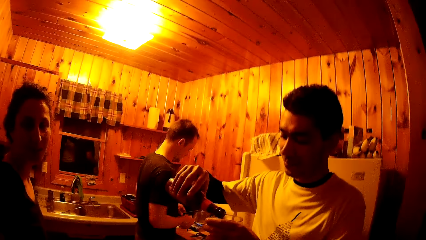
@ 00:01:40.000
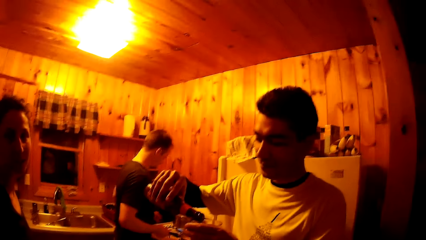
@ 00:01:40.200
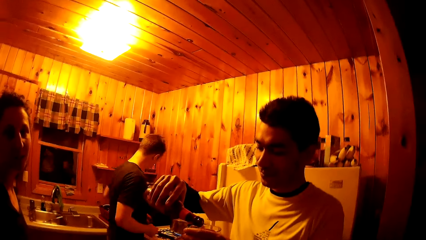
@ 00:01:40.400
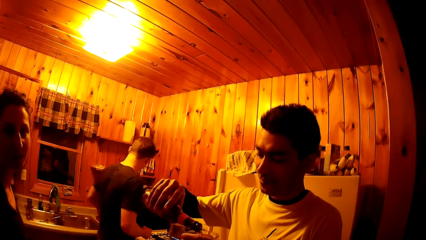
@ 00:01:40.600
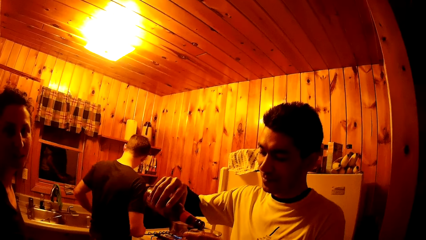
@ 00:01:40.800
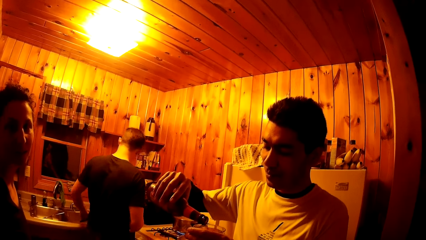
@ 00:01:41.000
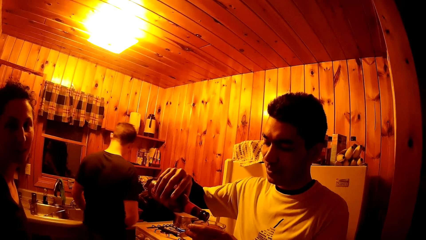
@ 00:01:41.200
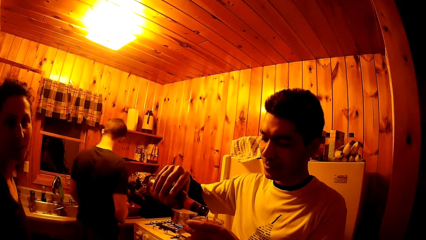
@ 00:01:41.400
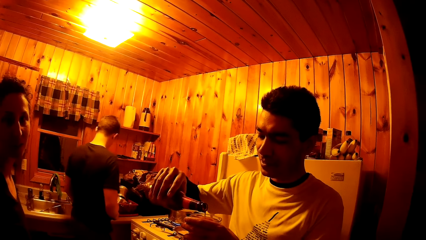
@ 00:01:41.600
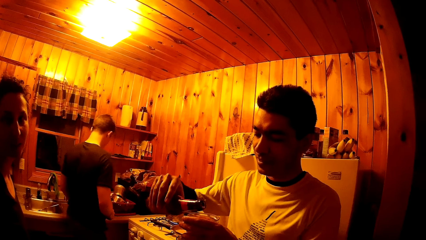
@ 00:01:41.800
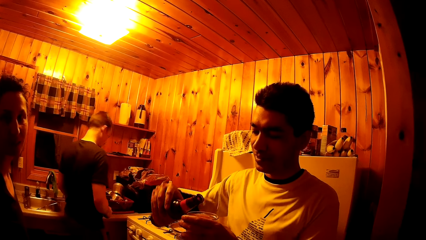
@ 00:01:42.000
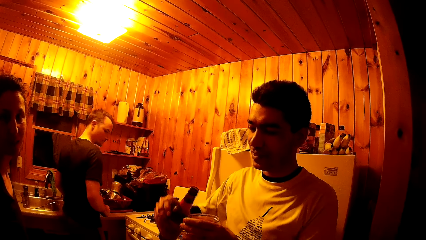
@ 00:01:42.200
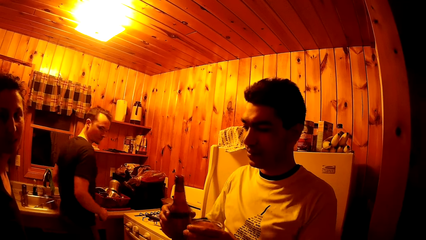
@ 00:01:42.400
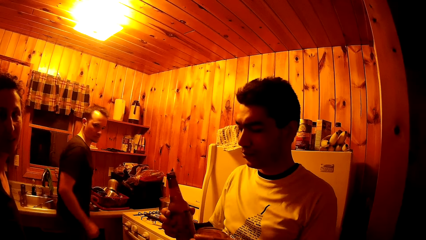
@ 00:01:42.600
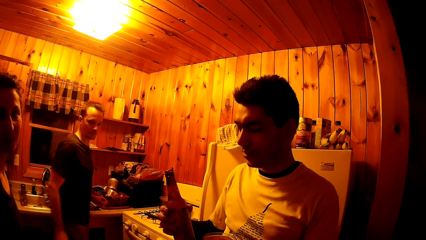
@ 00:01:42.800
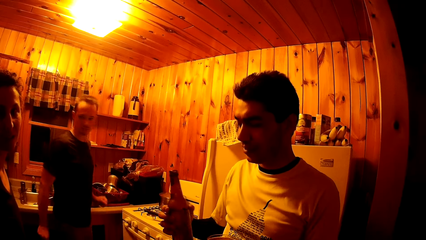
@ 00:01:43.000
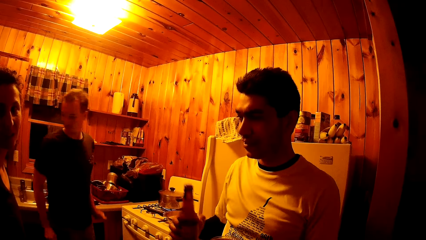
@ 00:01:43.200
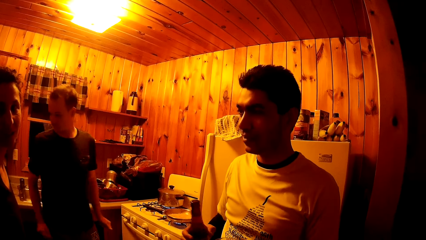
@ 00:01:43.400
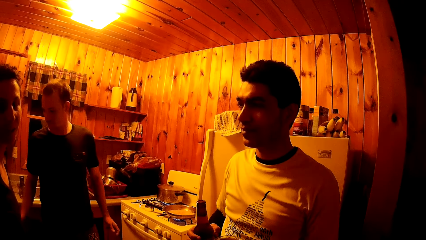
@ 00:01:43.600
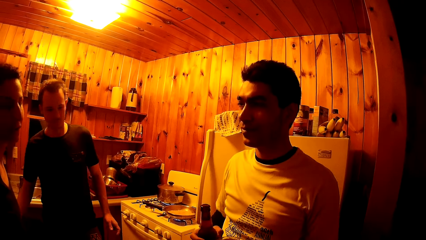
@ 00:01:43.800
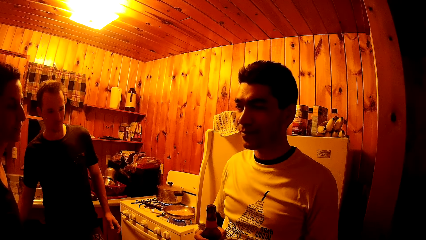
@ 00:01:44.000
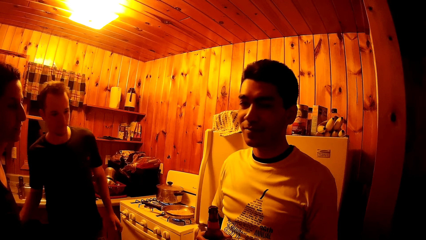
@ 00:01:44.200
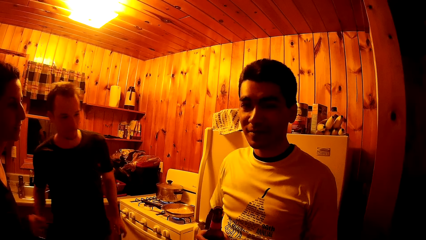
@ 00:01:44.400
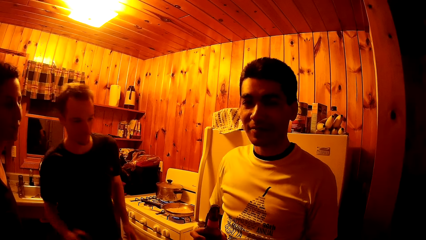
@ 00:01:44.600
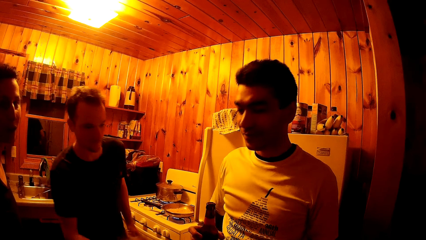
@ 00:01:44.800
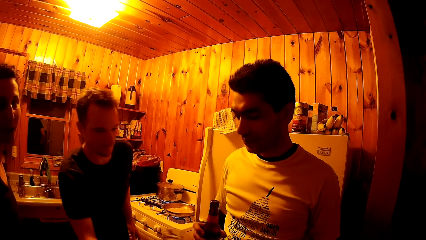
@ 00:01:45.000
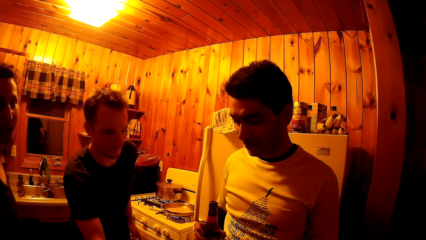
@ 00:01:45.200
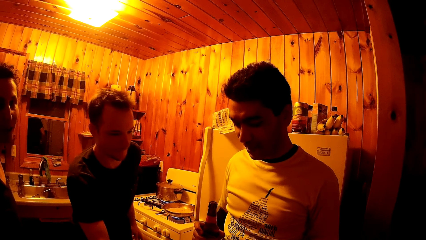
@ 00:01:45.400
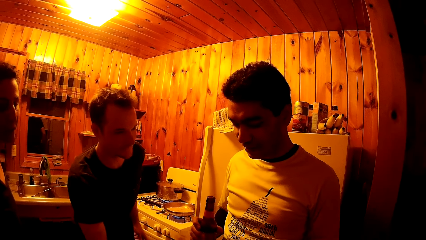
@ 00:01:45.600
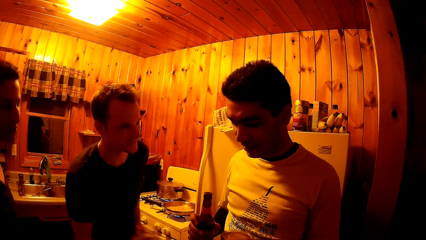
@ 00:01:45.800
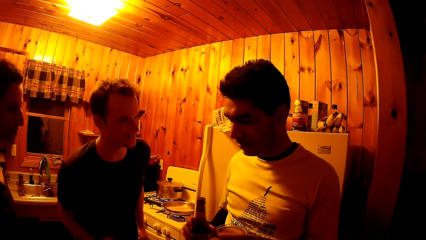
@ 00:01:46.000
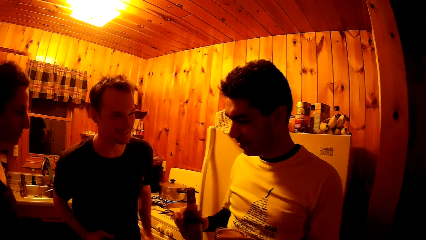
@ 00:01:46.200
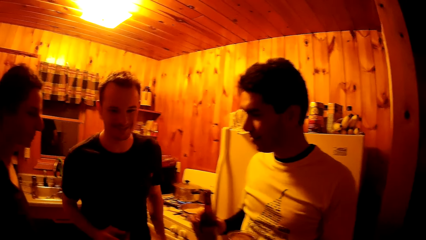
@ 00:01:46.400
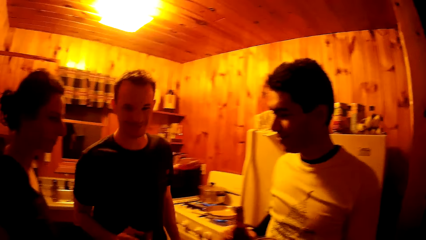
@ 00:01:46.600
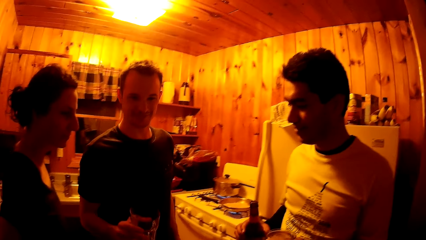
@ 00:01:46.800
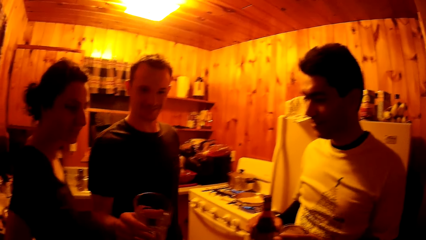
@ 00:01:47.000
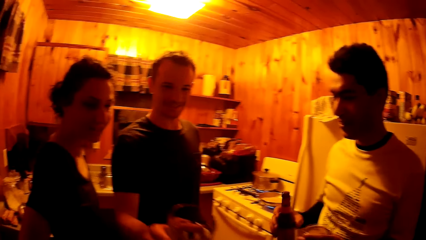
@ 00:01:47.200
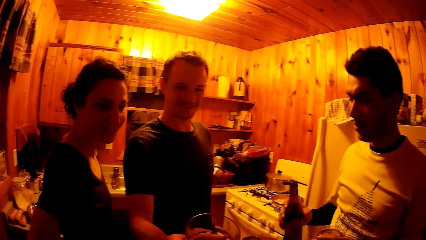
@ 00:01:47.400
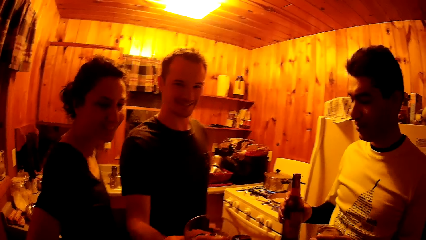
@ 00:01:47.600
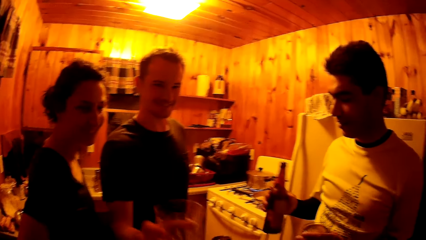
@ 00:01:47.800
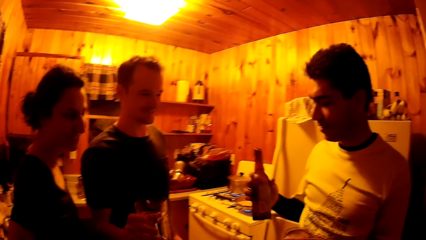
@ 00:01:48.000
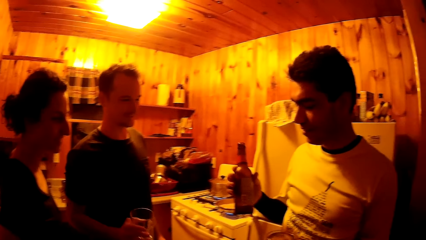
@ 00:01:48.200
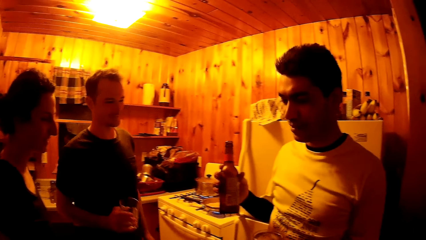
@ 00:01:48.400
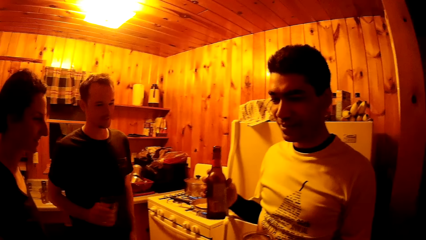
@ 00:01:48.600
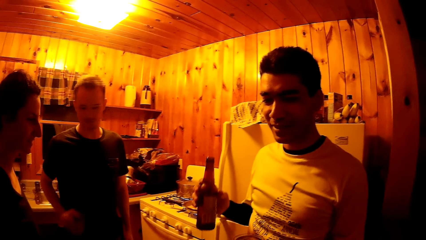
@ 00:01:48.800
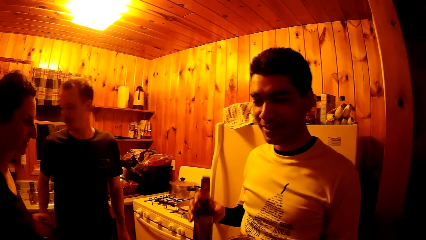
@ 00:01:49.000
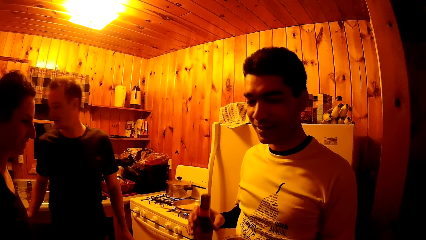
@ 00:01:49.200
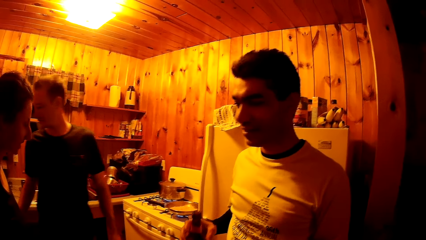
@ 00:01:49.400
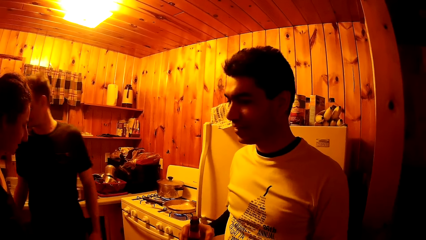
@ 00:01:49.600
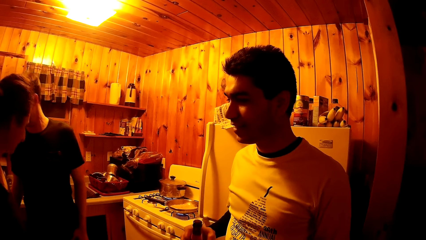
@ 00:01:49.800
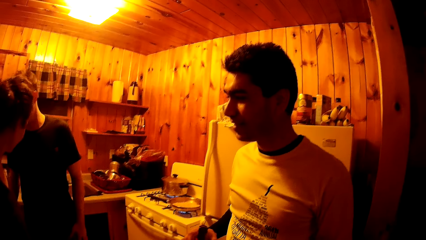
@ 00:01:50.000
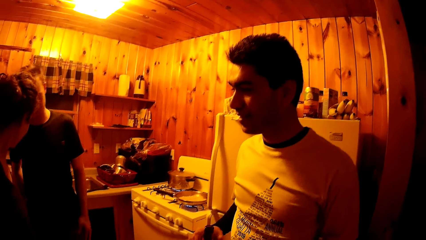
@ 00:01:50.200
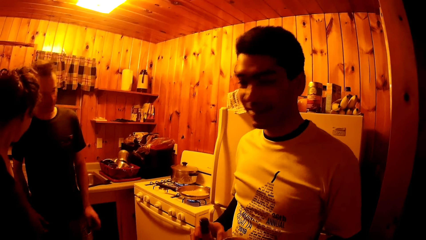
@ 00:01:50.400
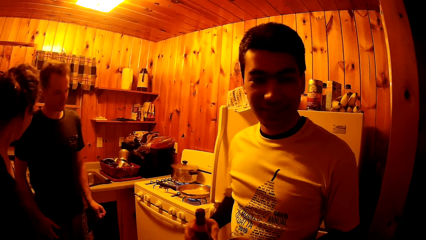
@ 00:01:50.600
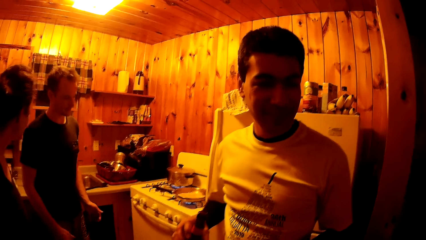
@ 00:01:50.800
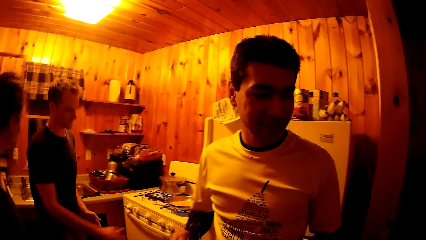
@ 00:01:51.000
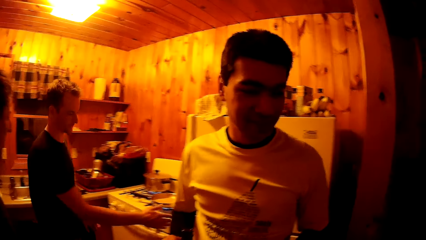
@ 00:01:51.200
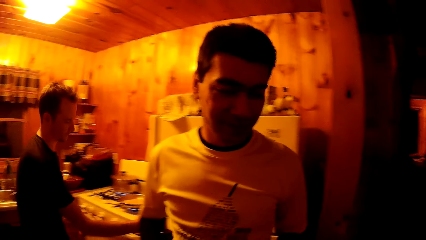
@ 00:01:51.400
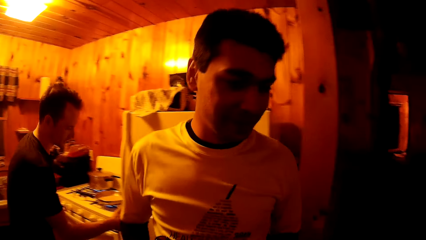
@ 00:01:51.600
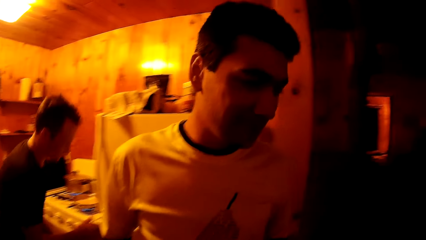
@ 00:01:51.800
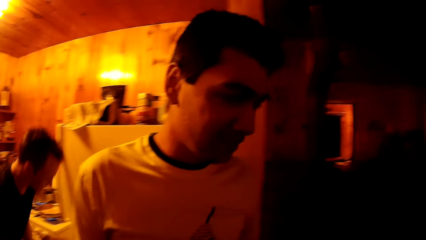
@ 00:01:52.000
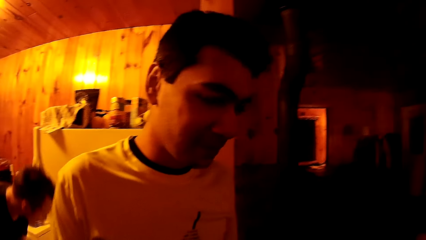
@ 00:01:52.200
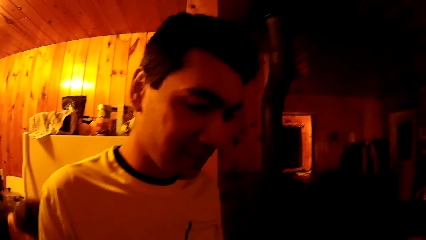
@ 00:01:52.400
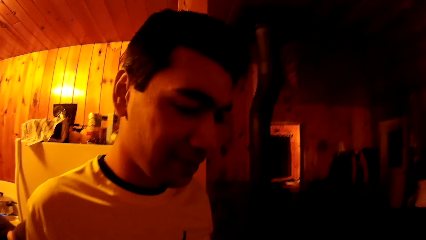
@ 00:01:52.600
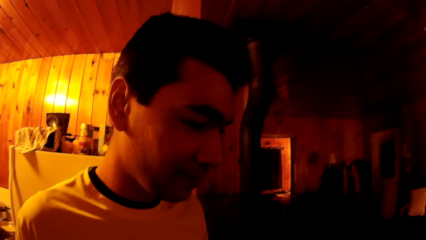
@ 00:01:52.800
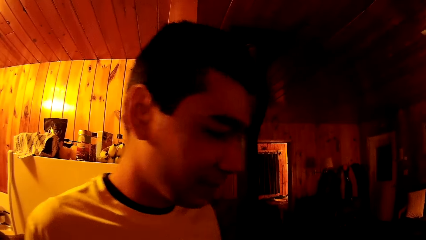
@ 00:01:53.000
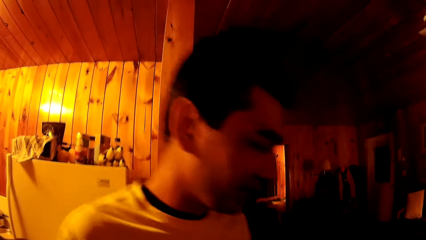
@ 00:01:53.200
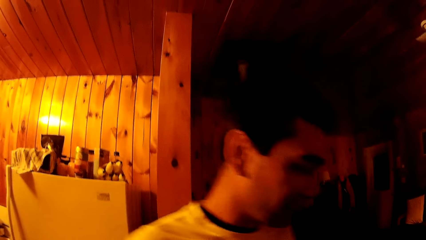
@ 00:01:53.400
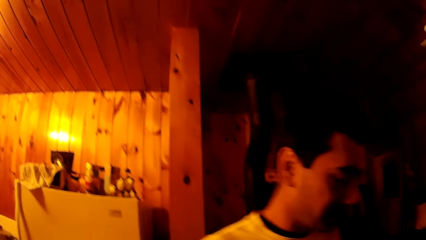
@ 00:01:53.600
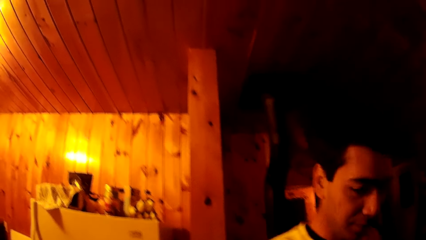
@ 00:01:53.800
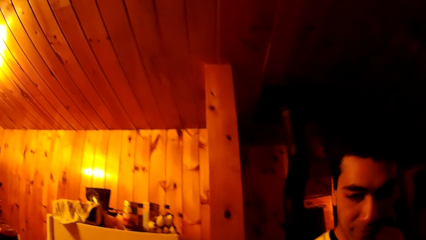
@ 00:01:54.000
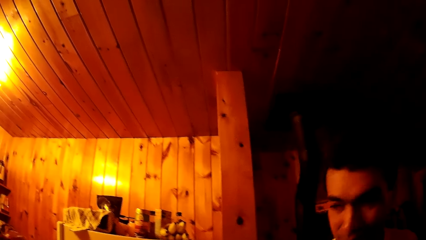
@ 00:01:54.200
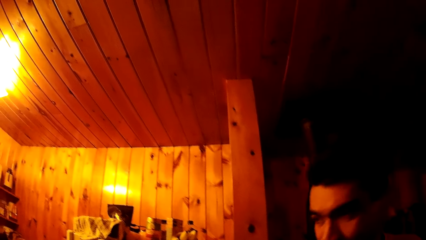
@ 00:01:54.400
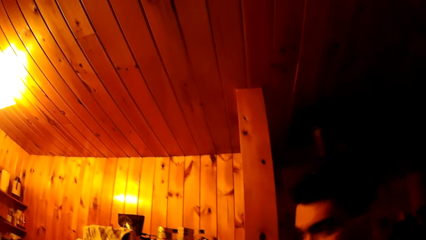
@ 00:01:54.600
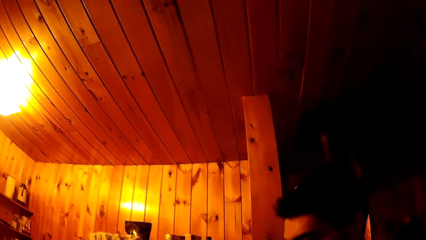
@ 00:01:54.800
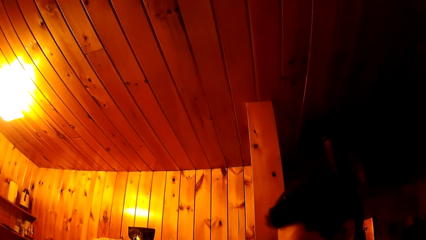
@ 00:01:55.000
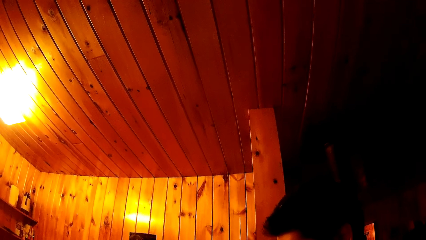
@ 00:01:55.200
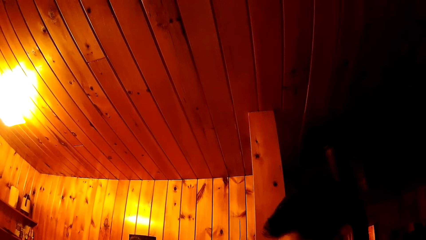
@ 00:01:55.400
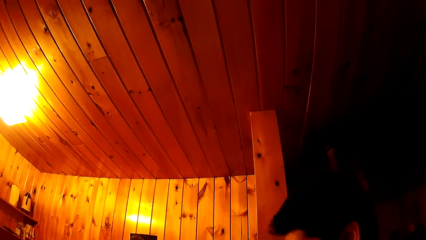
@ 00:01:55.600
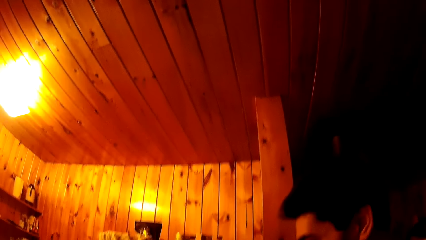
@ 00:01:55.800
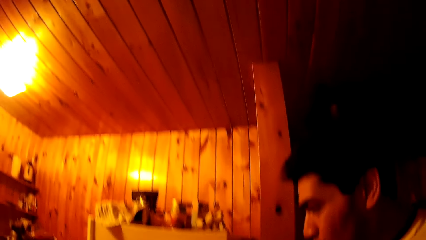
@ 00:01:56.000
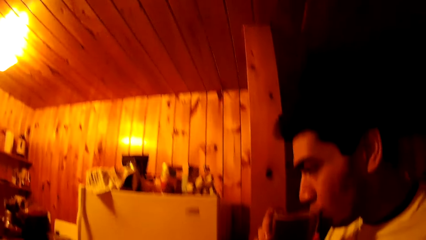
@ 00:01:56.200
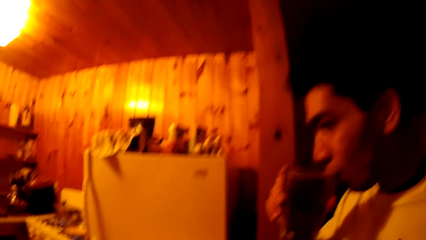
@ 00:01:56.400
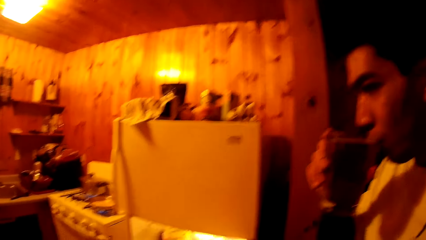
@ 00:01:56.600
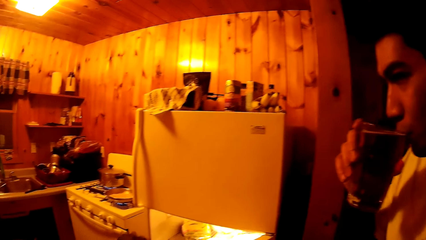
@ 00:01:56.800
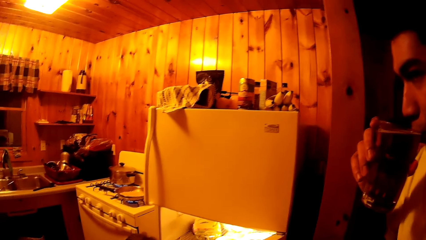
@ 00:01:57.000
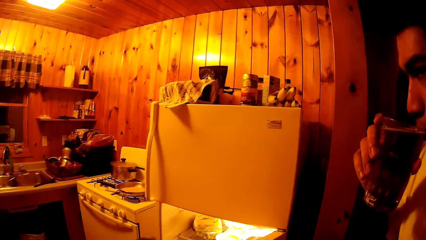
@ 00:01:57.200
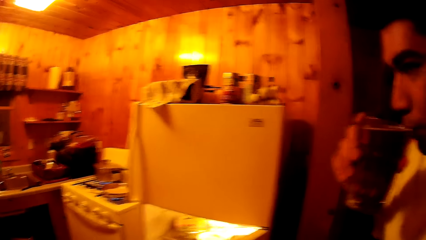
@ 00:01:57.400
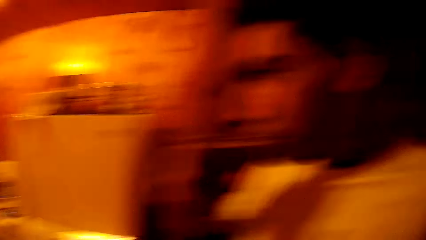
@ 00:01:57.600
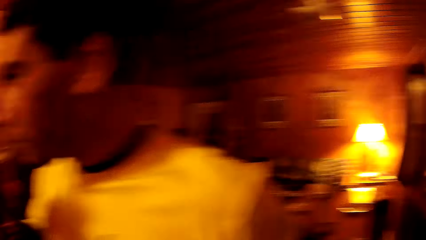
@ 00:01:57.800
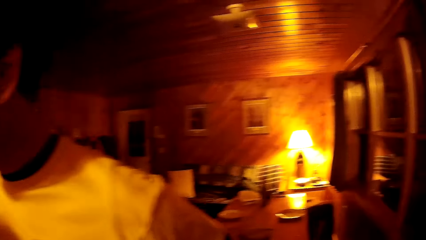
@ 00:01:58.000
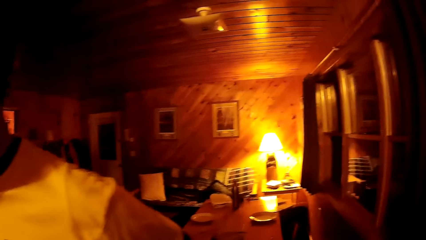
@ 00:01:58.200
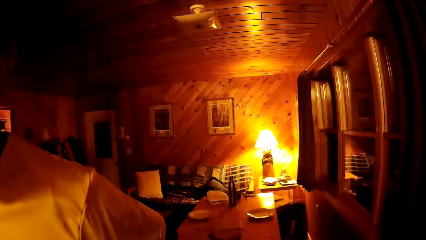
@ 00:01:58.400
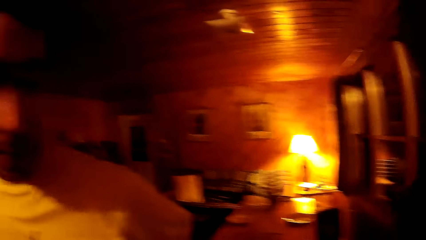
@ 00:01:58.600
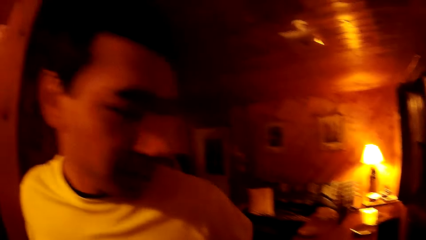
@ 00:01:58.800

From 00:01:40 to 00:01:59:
The man places the spatula in the sink with his left hand. The man clinks a glass cup in his right hand with the cup in another man's left hand. The first man clinks the glass cup in his right hand with a bottle in the camera wearer's right hand. The camera wearer looks around. The other man raises the bottle in his right hand. The first man puts the glass cup on the kitchen countertop with his right hand and opens a fridge with his right hand. The other man moves towards the camera wearer. The first man bends. The other man sips from the glass cup in his right hand.
